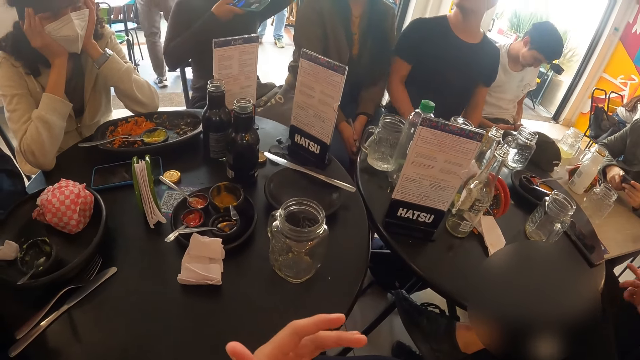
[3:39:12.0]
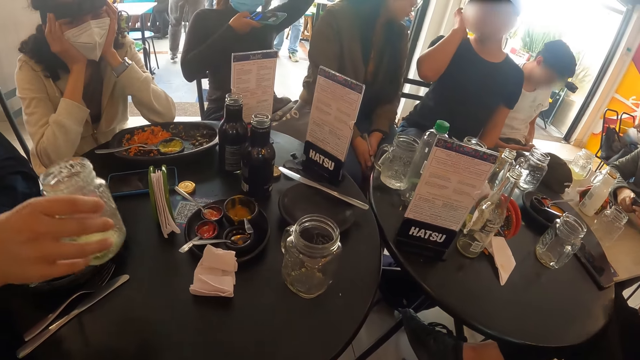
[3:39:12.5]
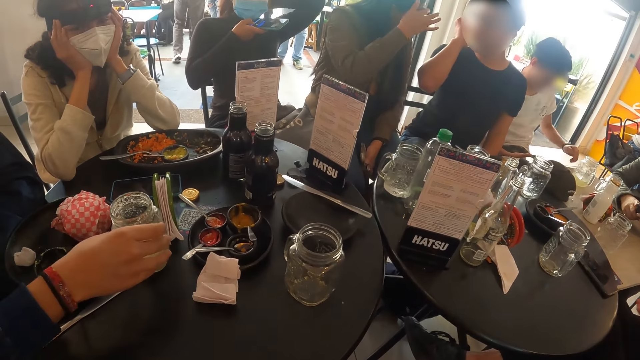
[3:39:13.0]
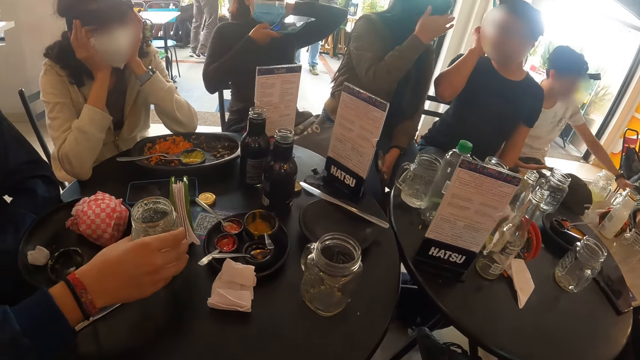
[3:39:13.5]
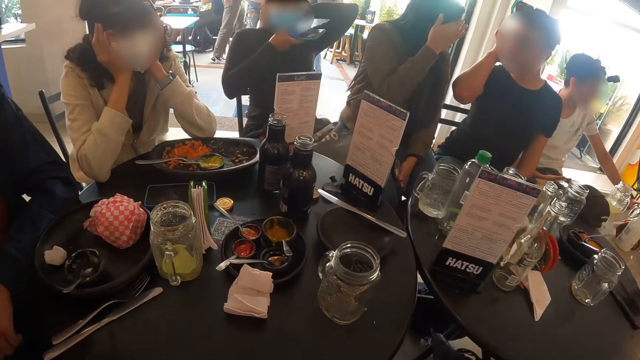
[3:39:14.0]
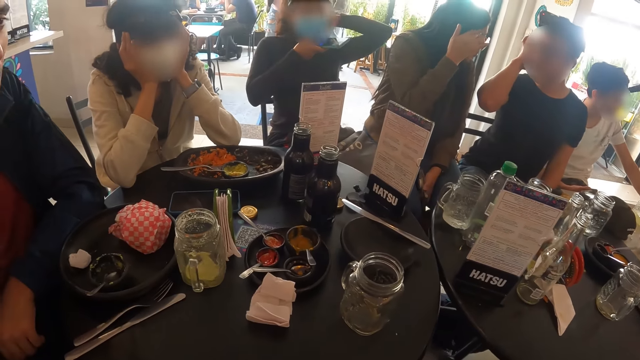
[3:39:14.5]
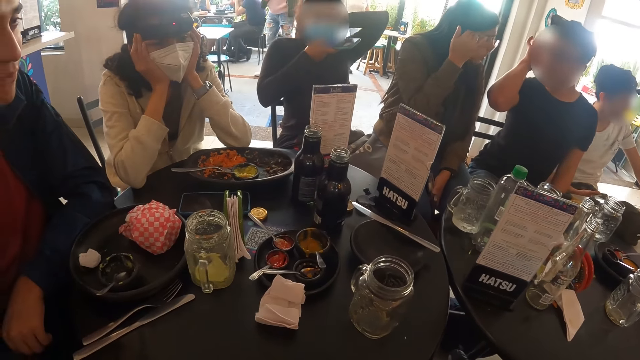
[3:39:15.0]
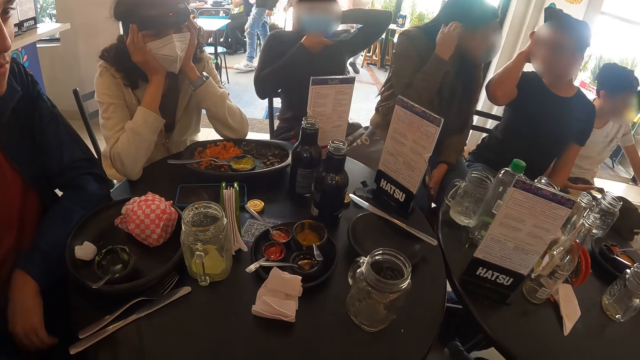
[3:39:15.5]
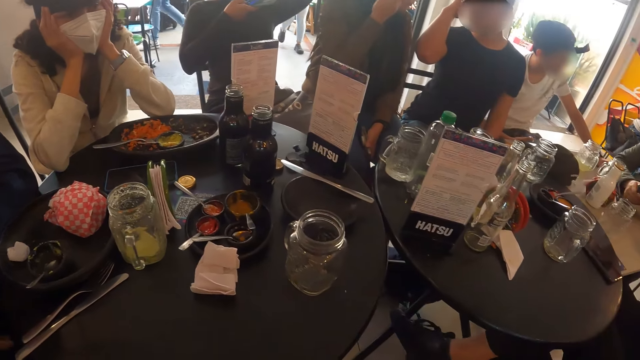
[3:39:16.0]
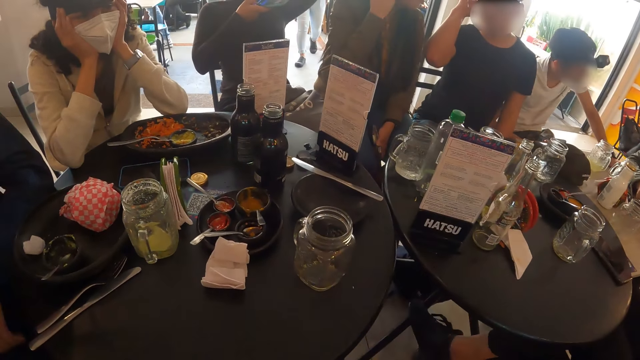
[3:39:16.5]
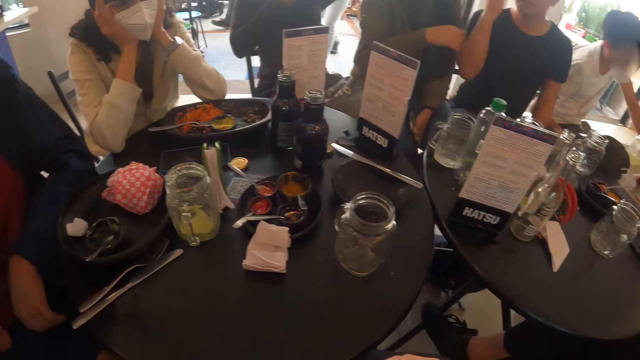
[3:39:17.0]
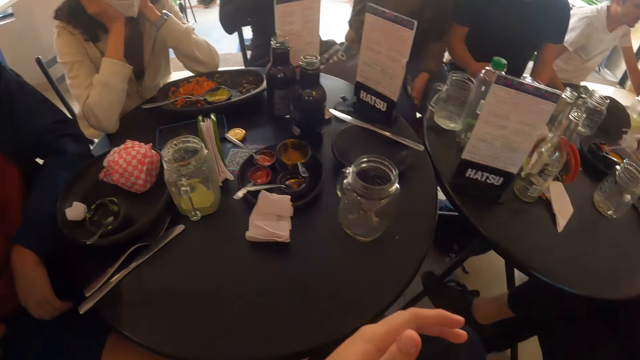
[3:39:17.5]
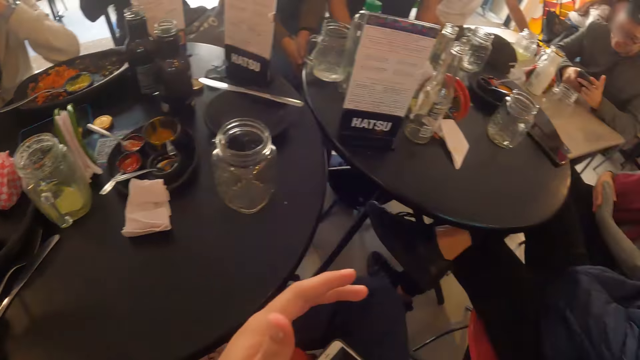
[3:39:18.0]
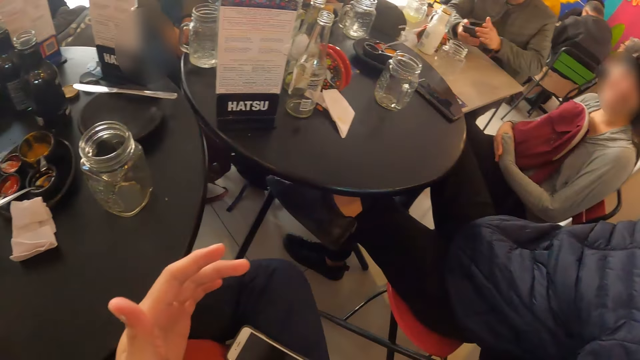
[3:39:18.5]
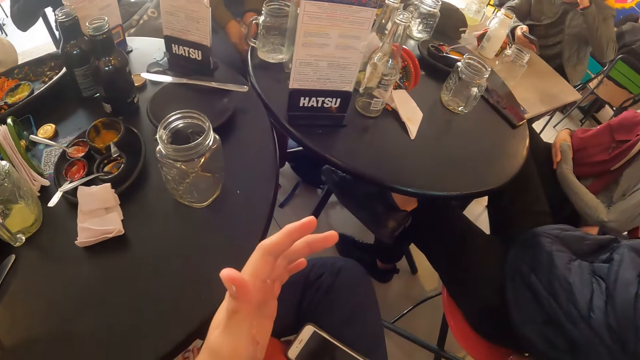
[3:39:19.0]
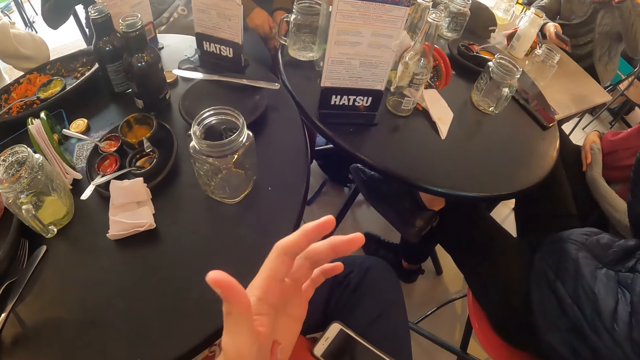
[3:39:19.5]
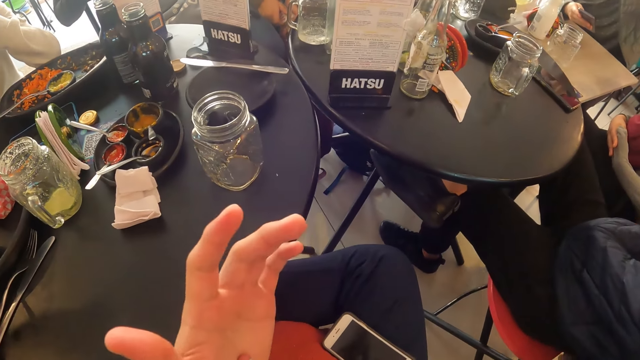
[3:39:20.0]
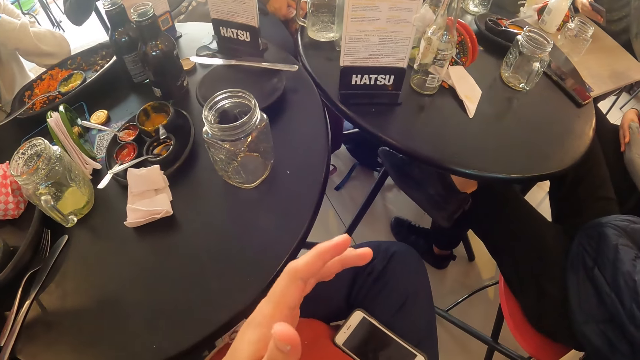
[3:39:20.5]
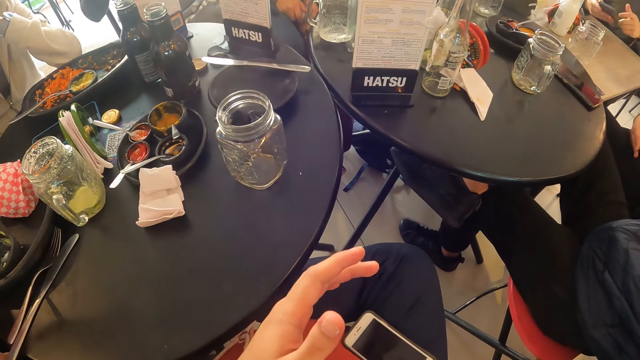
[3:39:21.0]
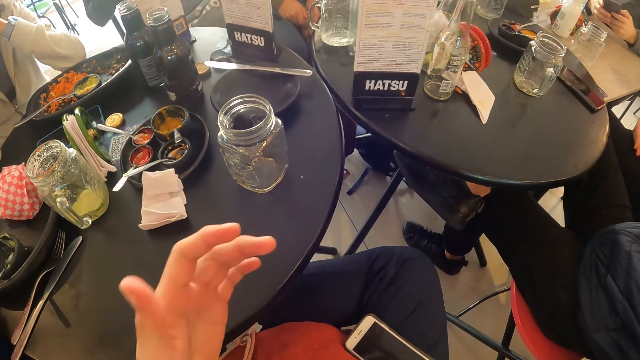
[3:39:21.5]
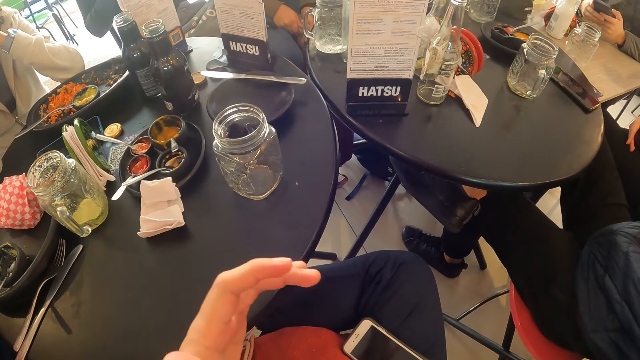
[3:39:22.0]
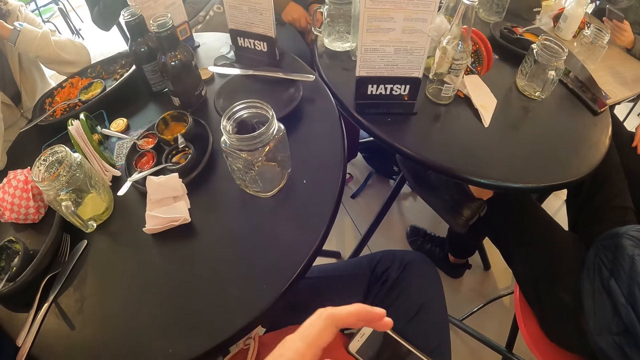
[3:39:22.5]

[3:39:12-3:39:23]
A man places the glass cup in his right hand on the table.

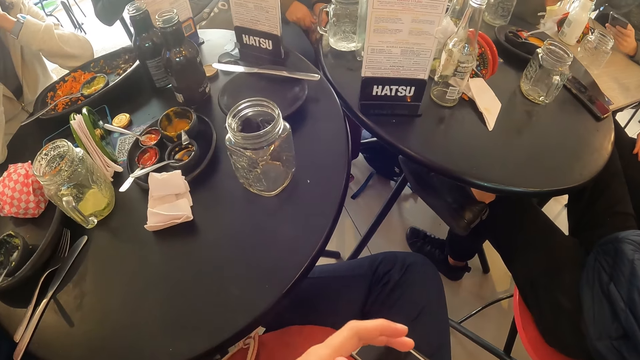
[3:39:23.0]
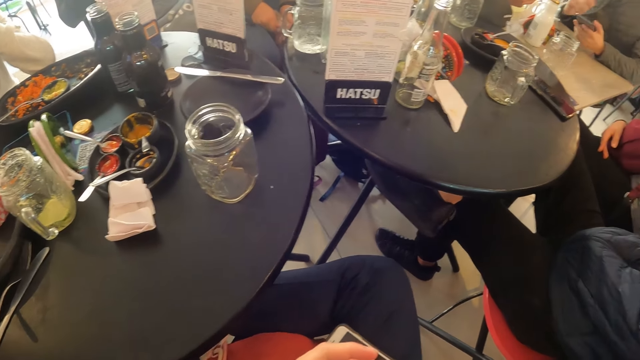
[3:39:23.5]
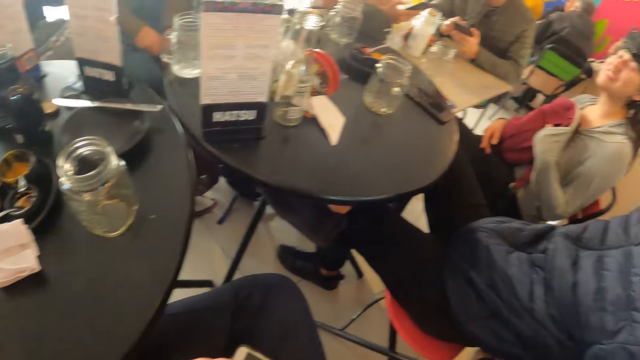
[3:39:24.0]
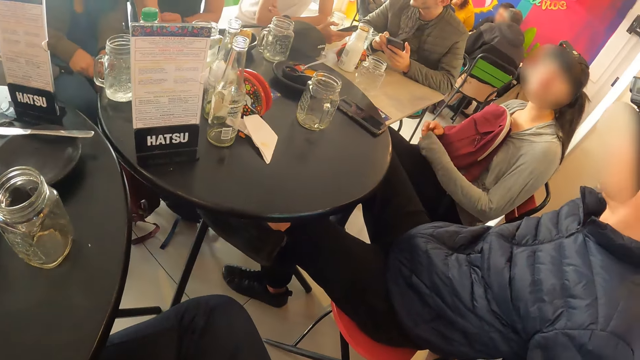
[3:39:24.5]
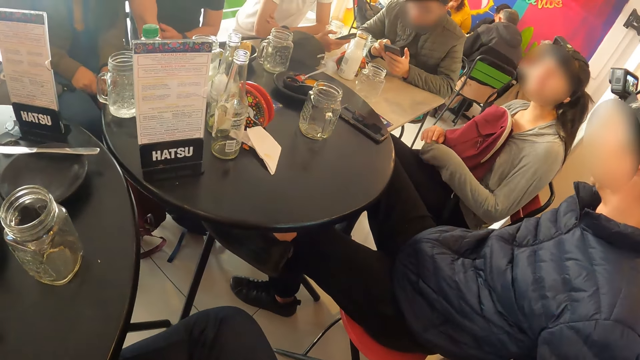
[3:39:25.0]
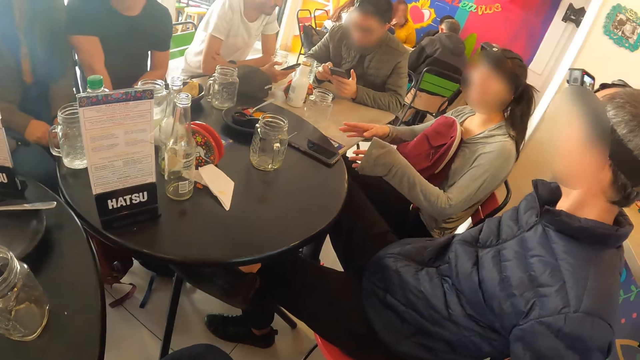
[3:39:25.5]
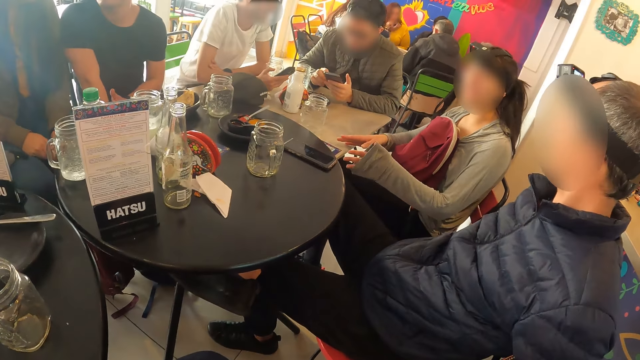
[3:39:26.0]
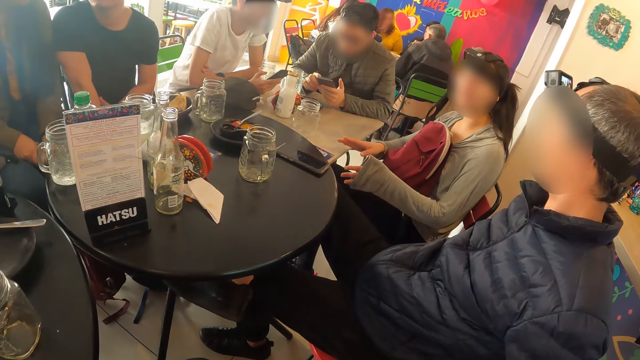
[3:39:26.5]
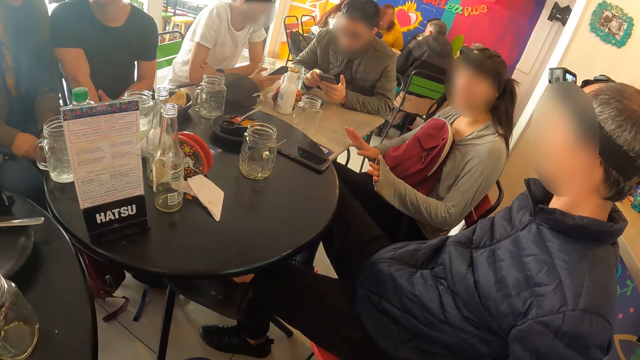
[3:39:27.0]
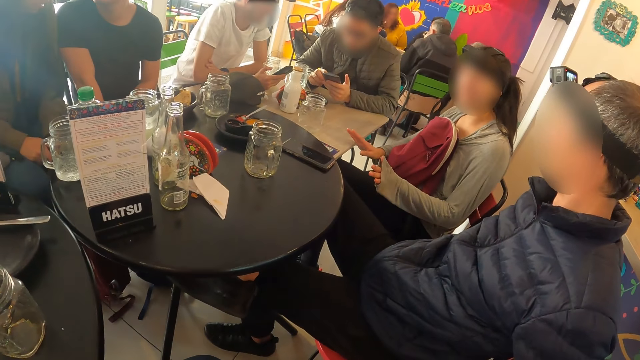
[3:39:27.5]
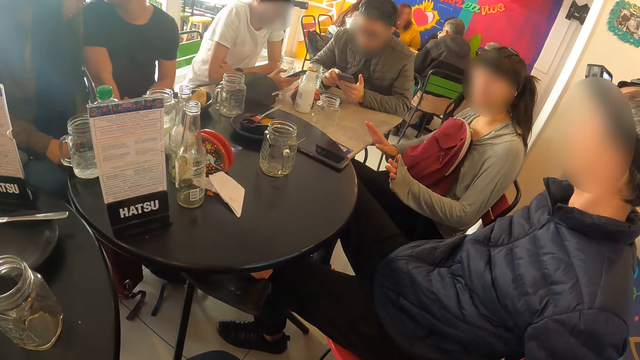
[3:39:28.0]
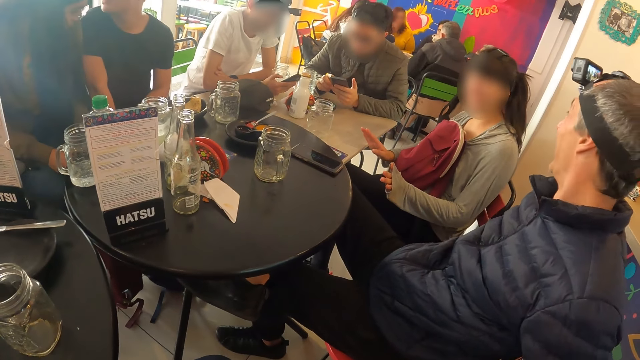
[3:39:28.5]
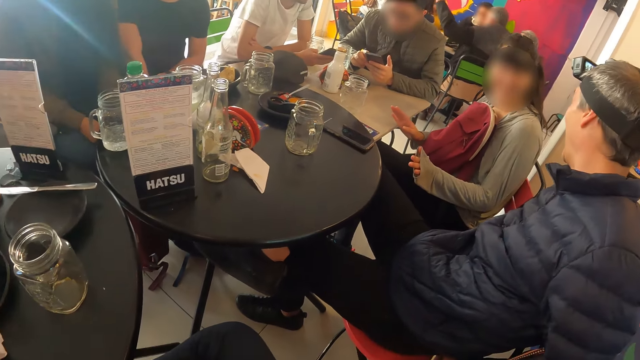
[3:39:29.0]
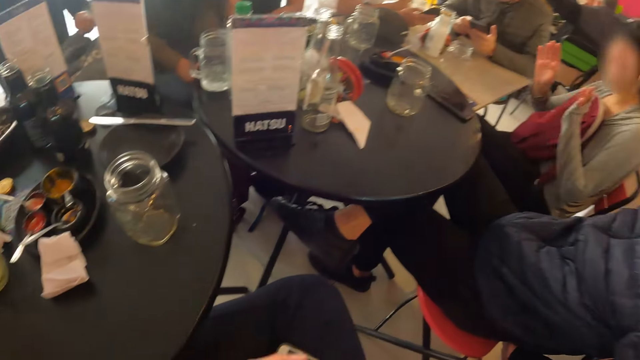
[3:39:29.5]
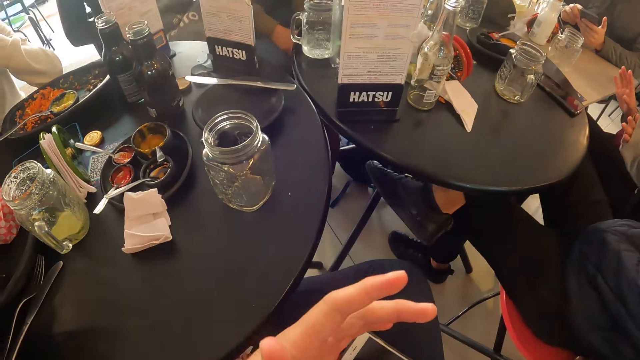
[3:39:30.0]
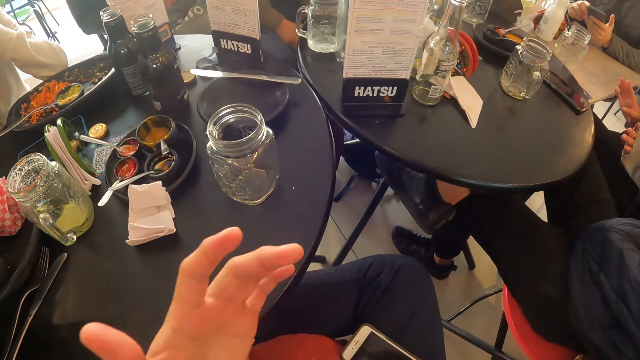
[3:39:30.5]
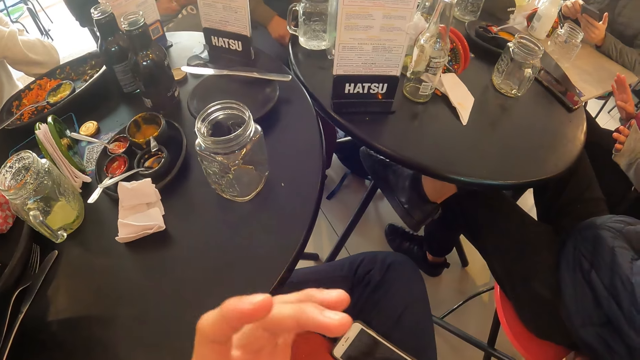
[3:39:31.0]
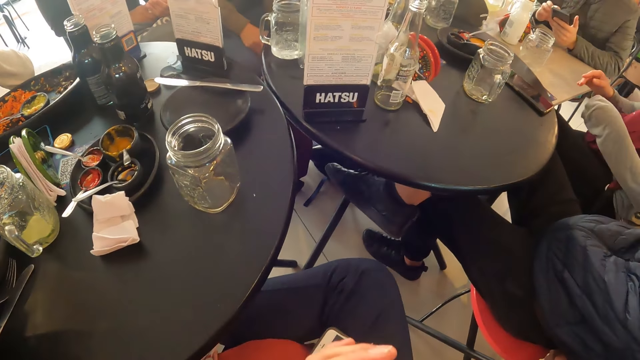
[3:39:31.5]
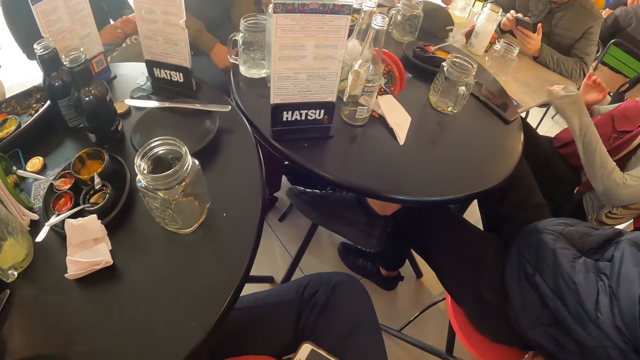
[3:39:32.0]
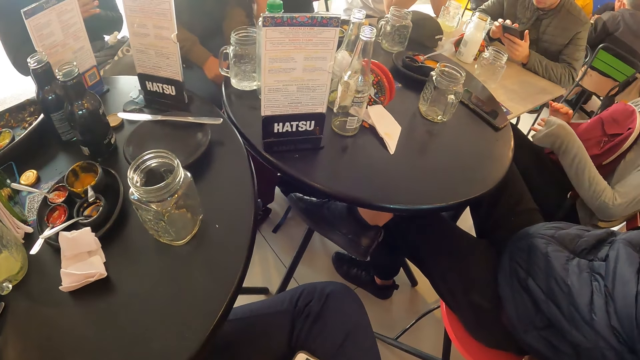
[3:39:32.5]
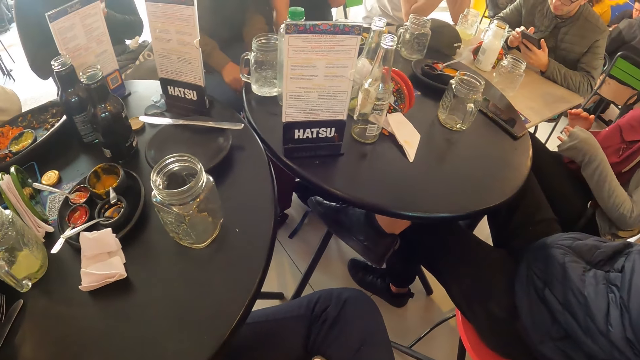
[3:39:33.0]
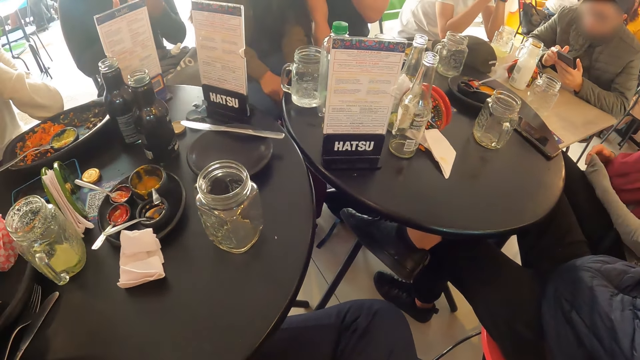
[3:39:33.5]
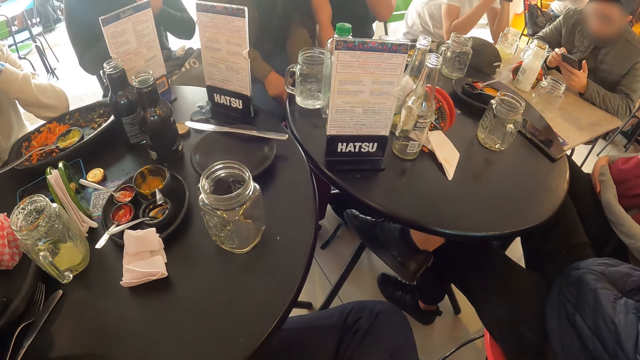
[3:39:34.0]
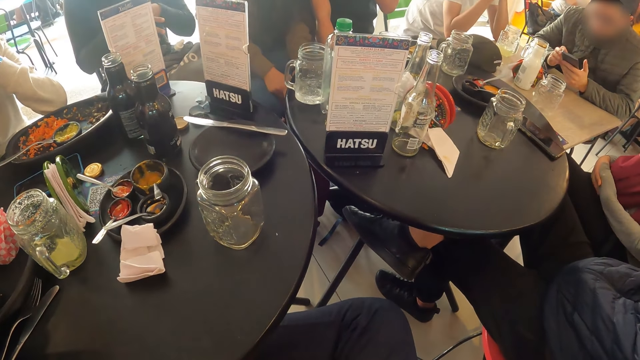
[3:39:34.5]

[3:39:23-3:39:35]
A woman interacts with the group of people. Another woman presses the sanitizer from its bottle into her hands. The other woman rubs her hands together.
